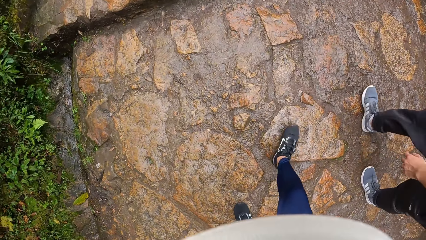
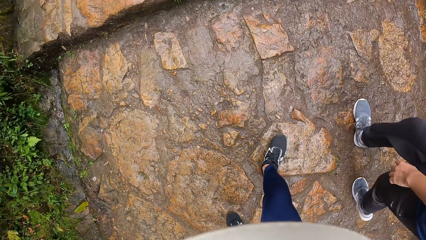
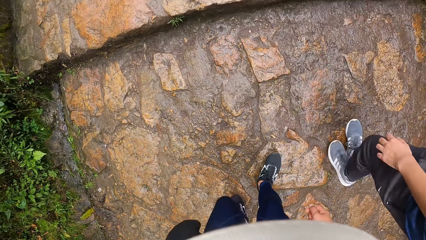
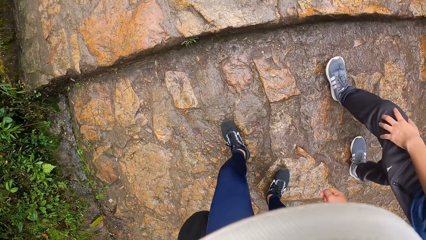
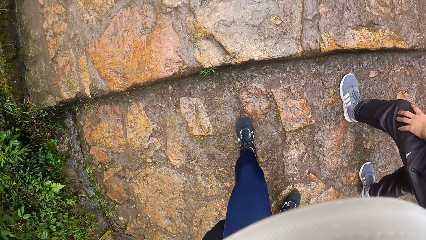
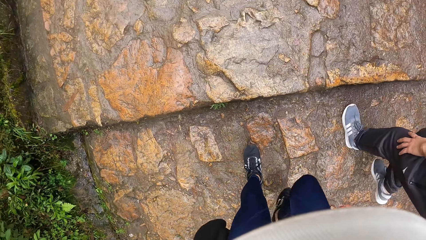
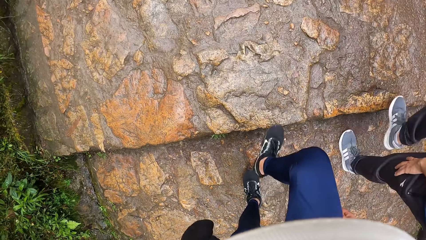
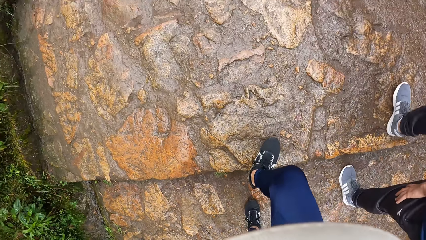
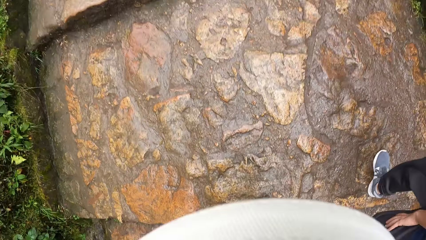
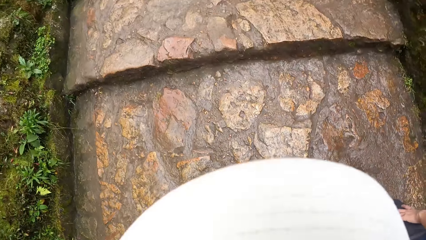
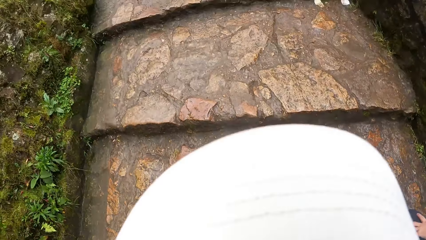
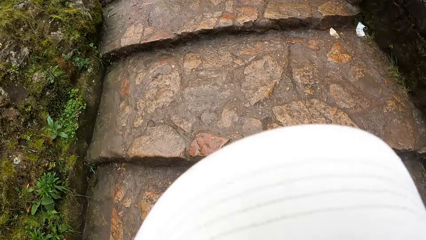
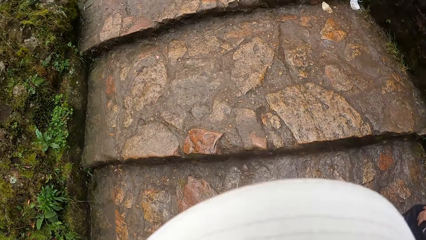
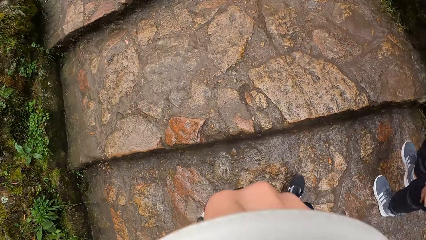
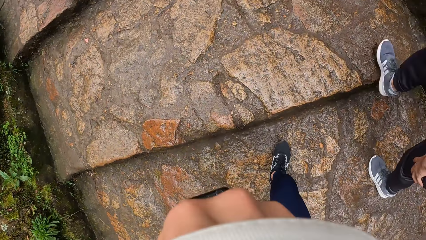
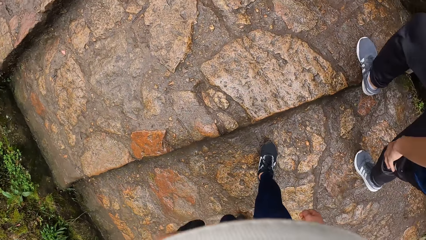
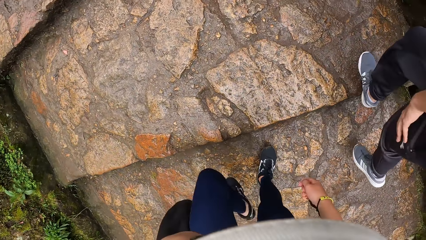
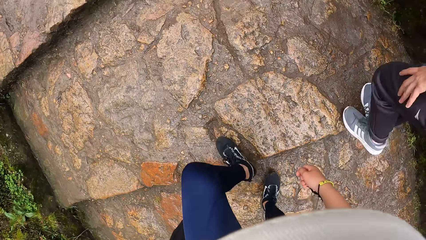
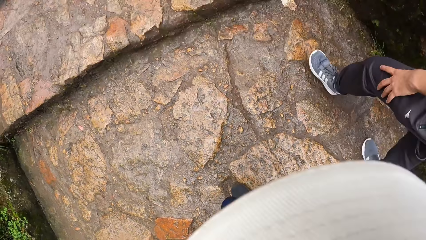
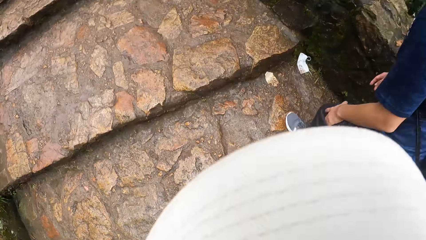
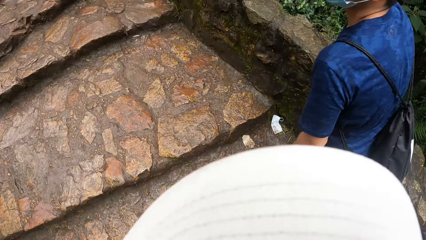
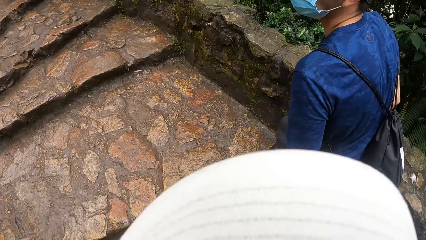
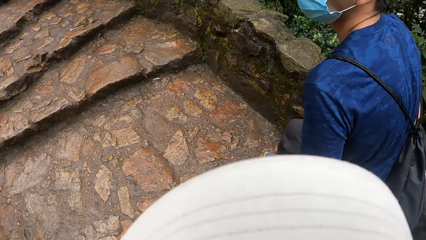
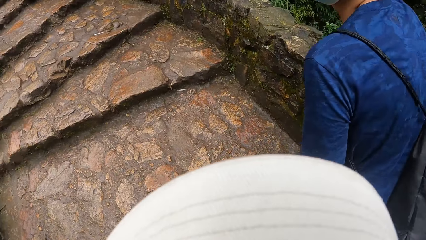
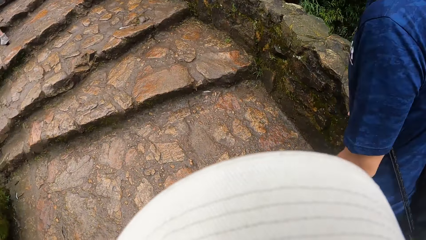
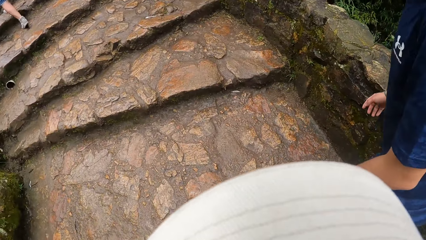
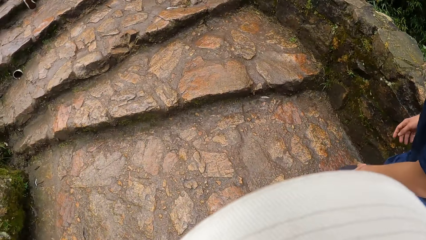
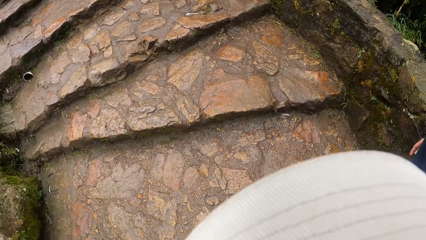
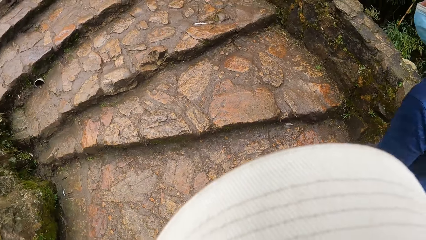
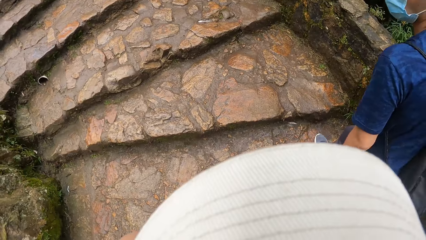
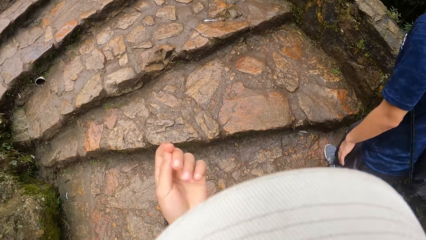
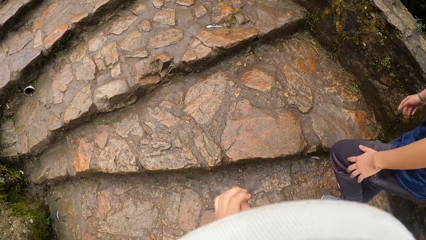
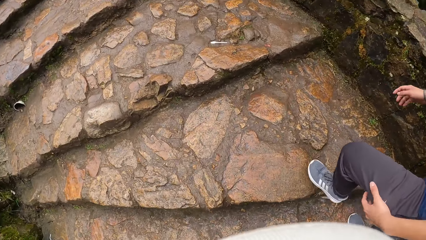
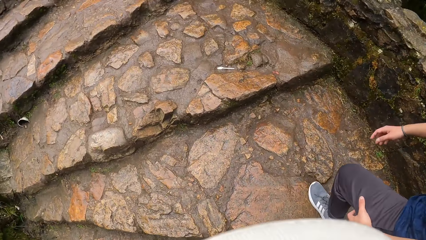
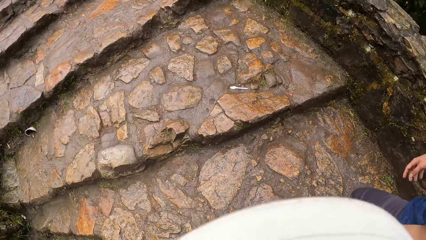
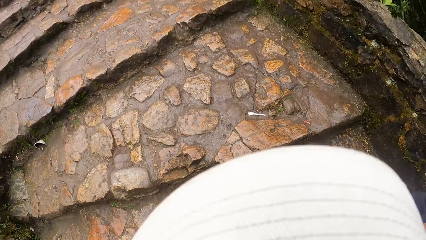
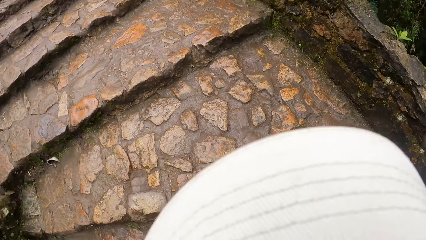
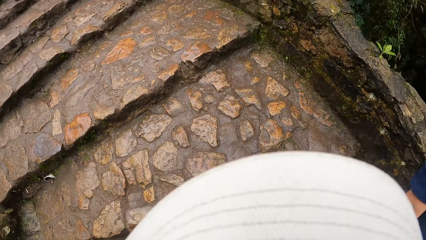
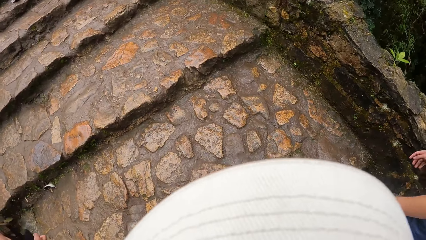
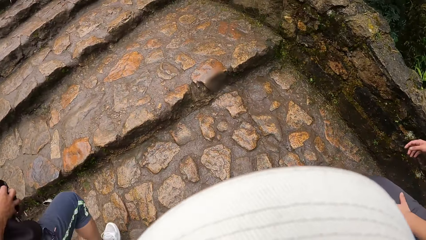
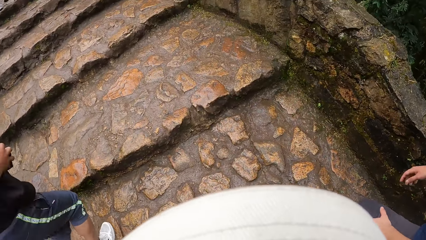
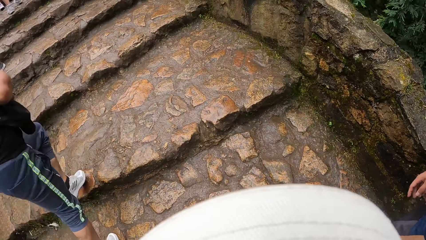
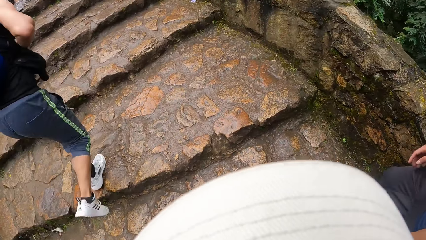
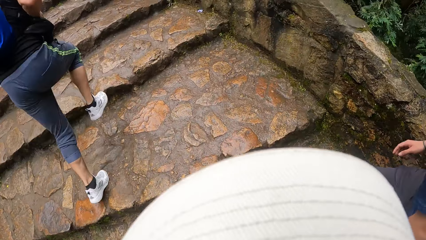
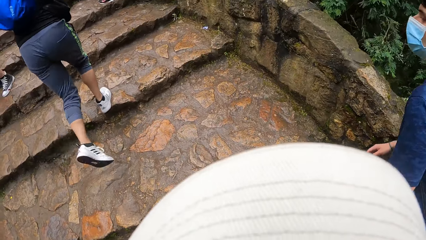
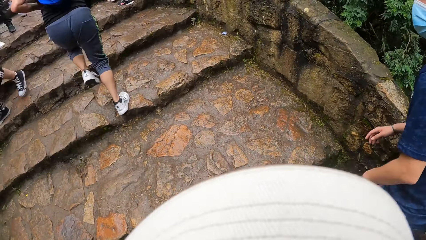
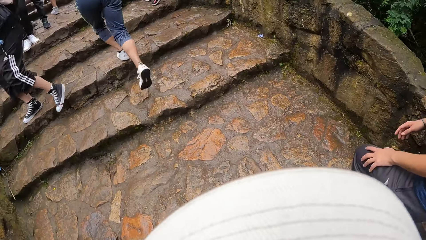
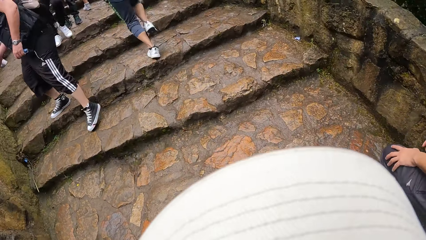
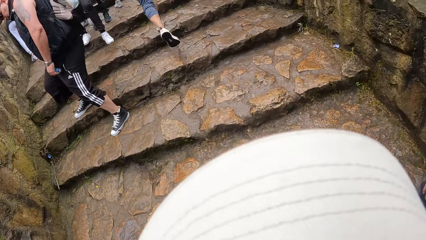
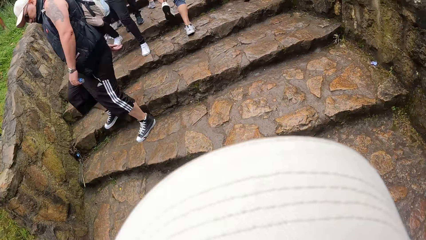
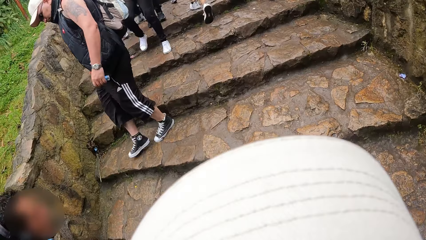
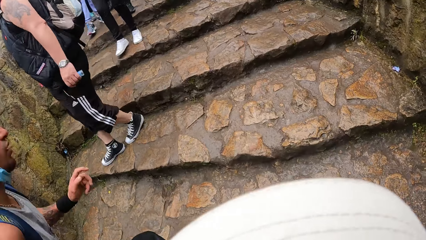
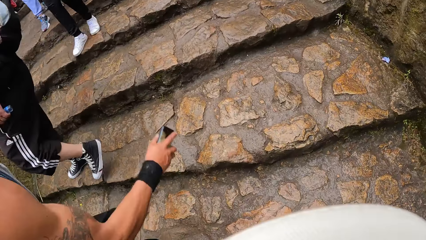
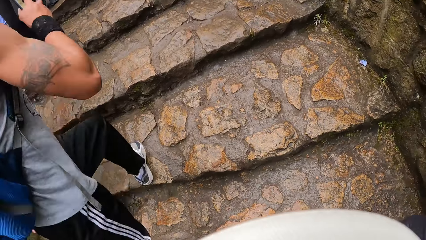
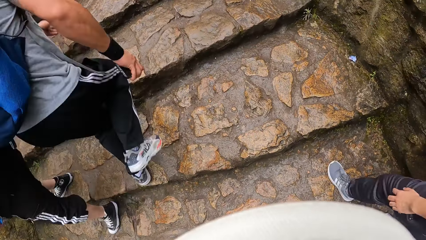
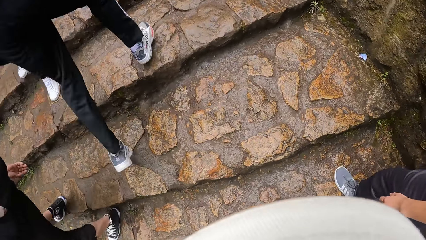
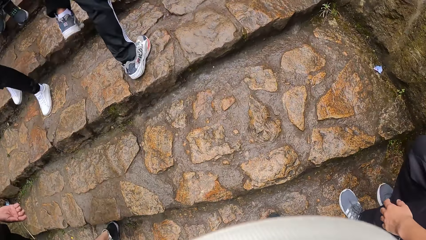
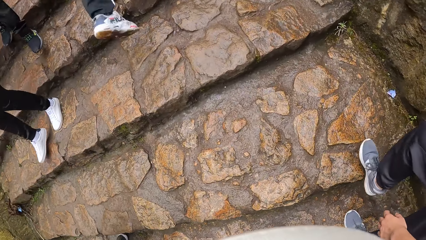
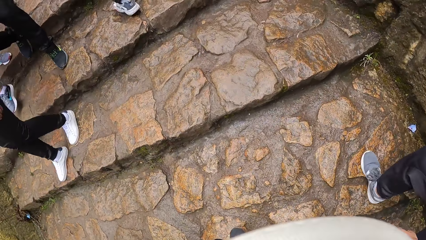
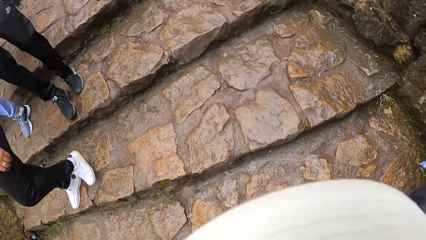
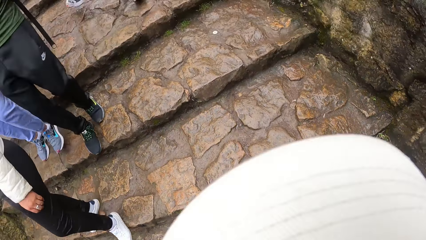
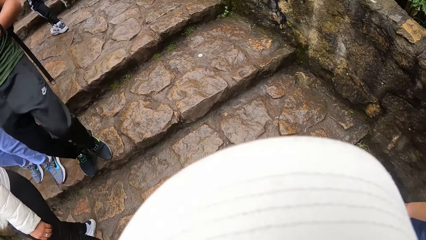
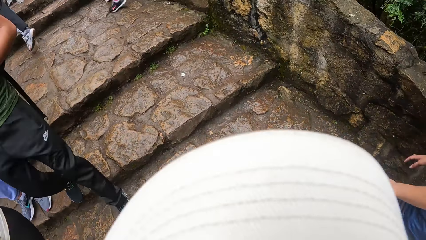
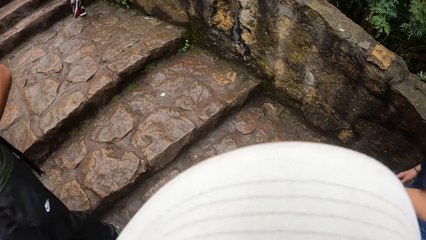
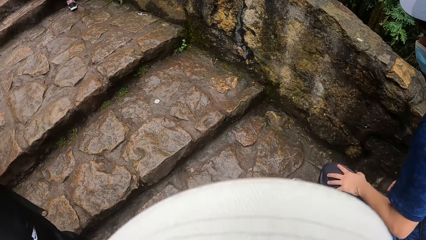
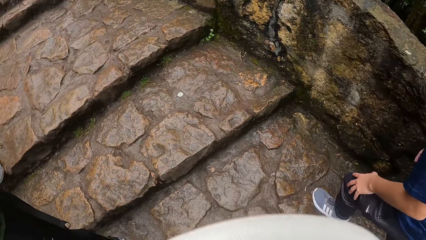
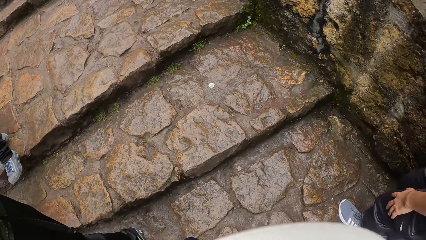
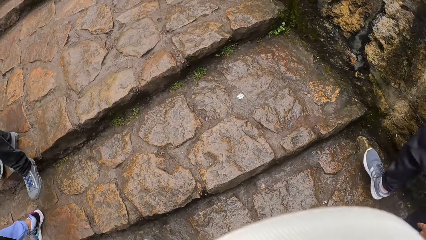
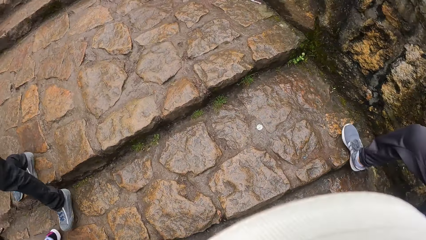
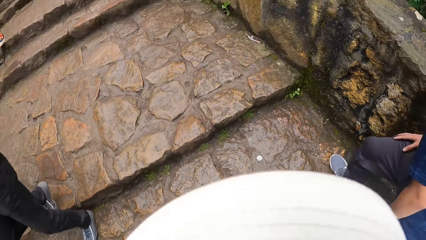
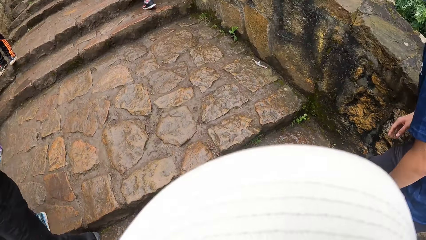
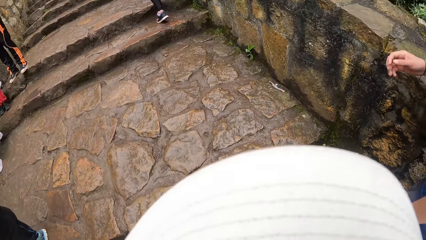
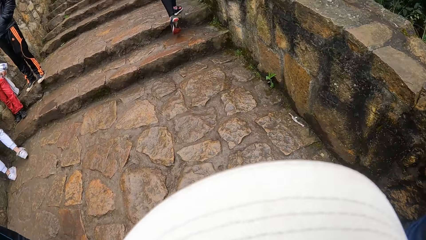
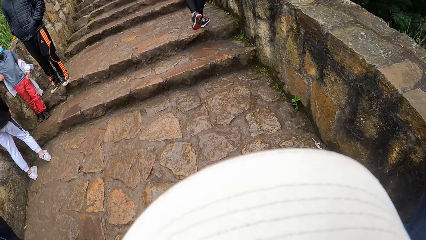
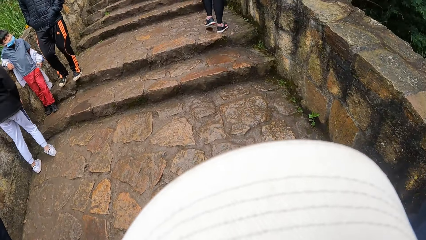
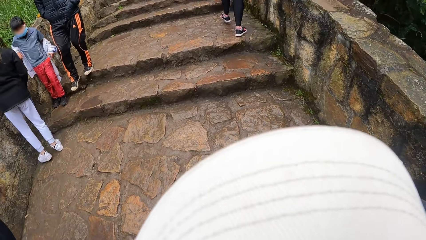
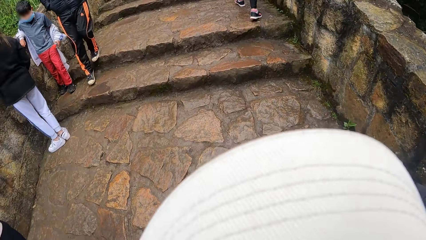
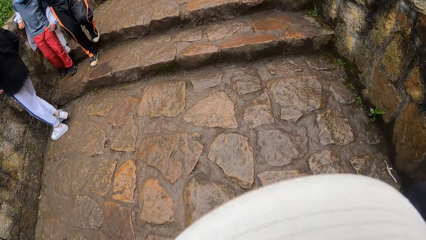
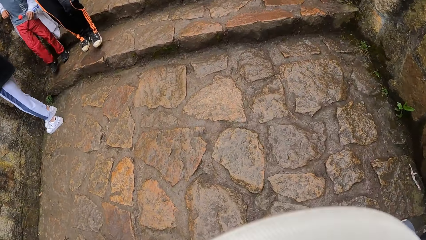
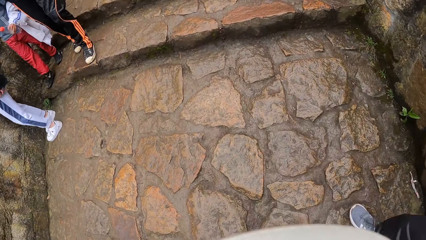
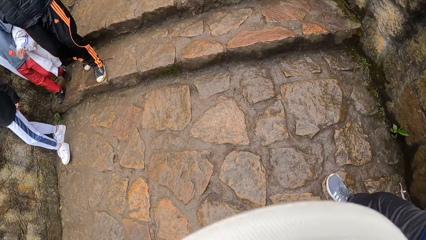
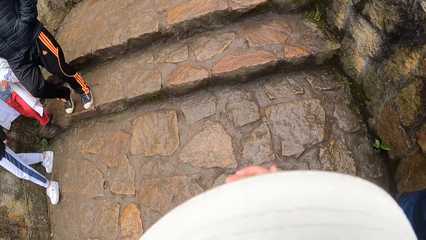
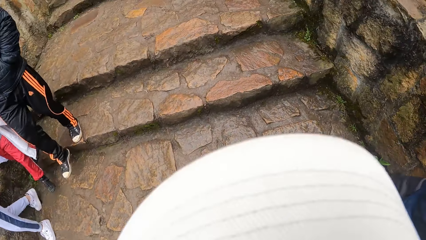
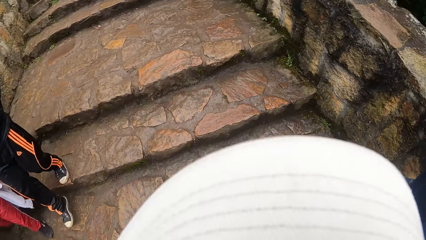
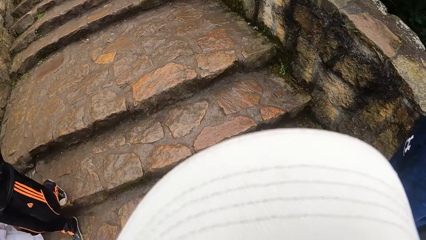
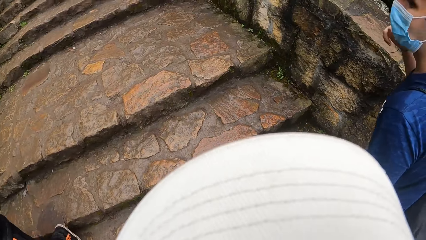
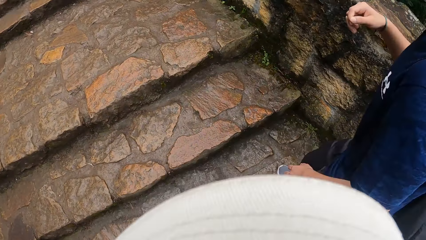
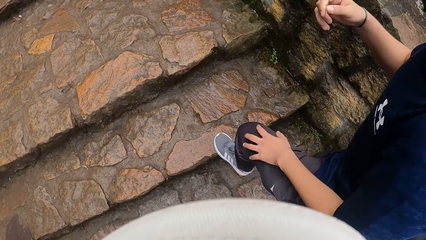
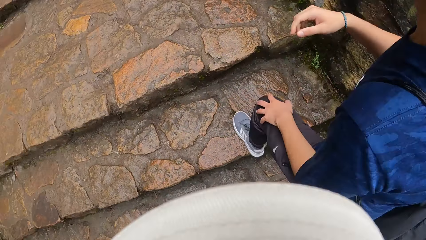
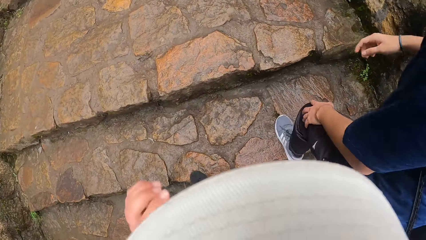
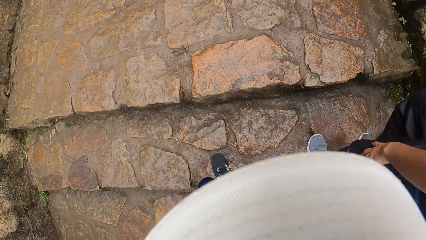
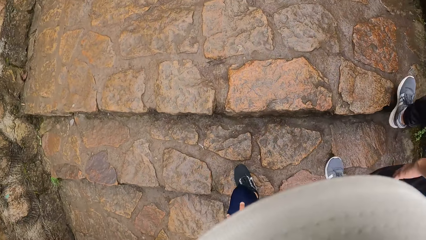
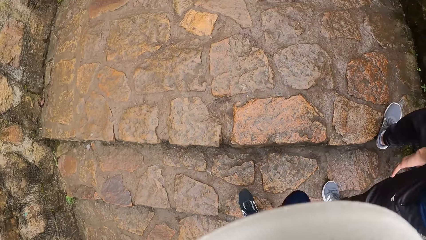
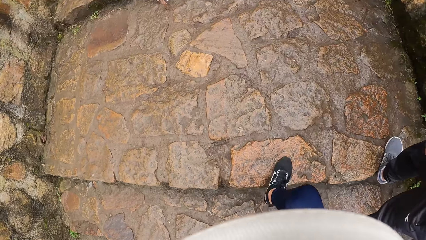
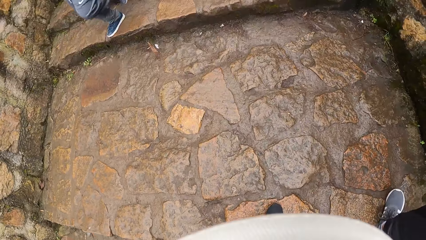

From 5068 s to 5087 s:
The camera wearer raises the left hand towards something. They withdraw the left hand from something. They walk along the walkway.
